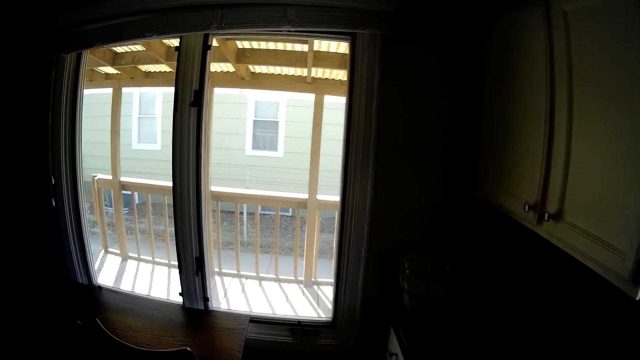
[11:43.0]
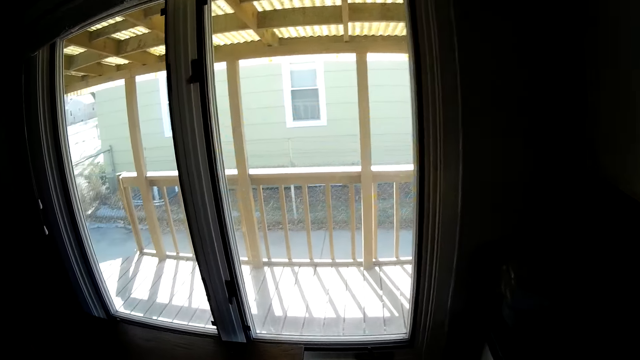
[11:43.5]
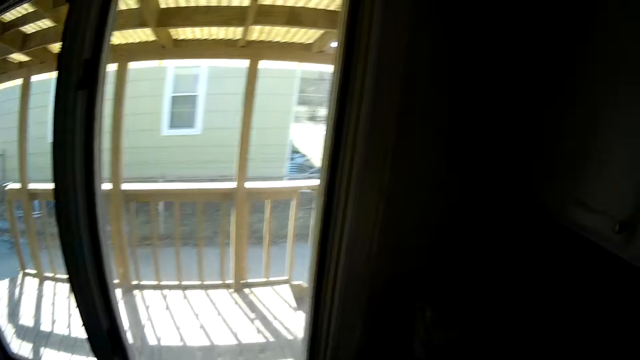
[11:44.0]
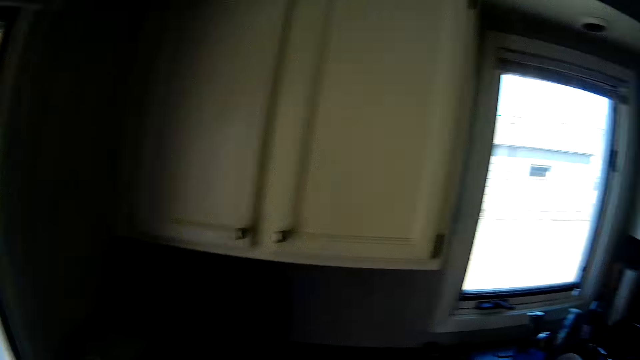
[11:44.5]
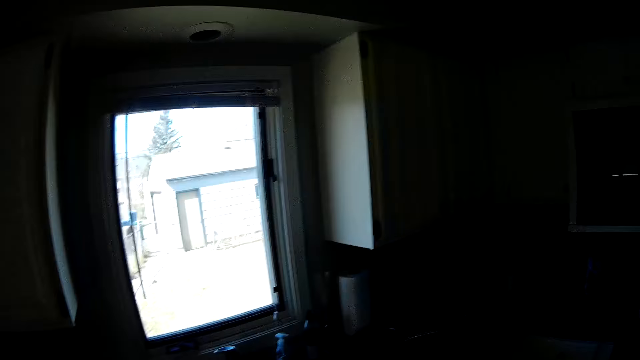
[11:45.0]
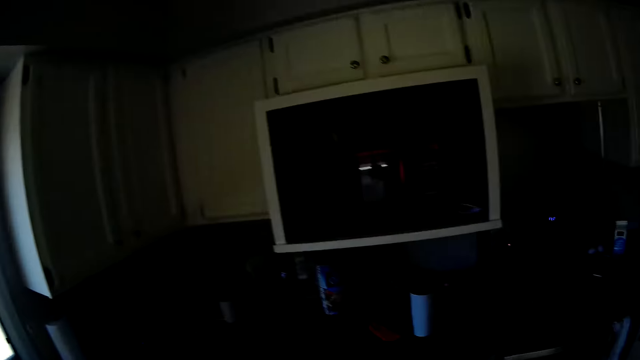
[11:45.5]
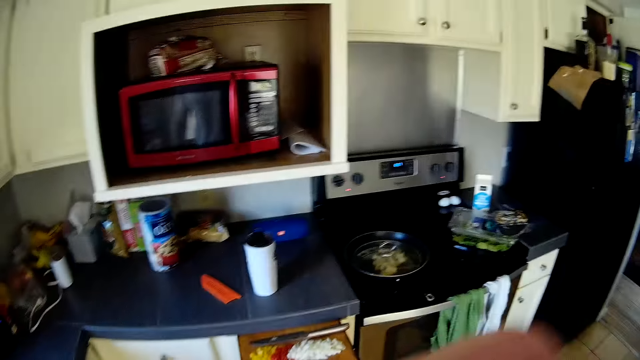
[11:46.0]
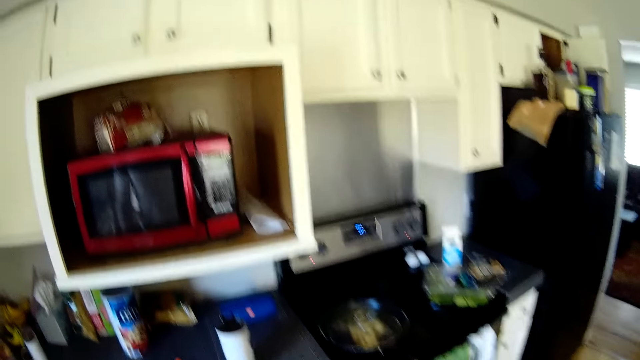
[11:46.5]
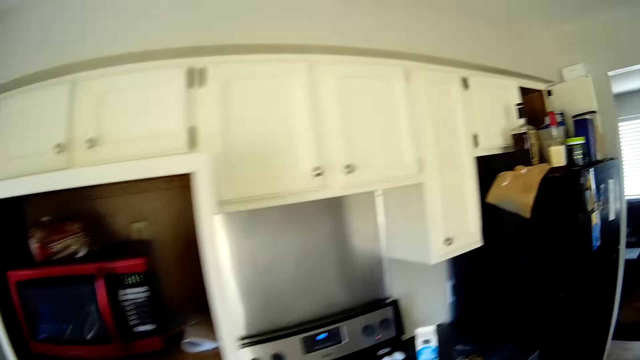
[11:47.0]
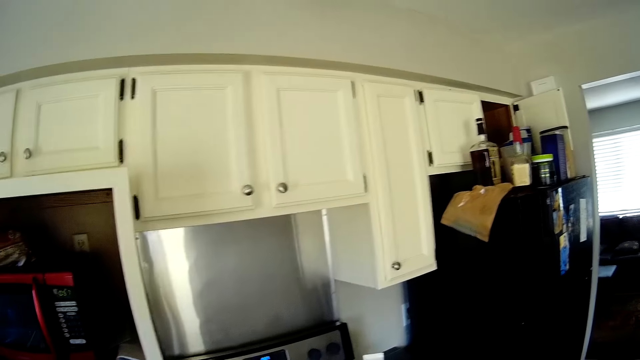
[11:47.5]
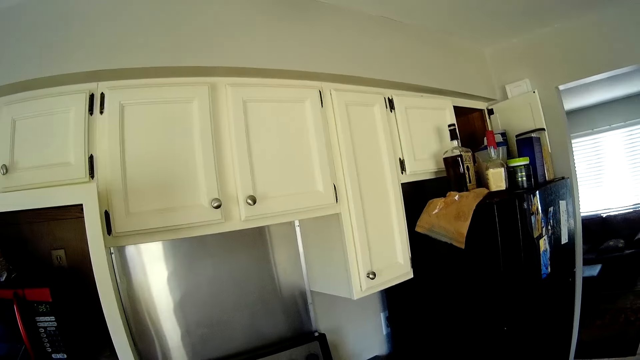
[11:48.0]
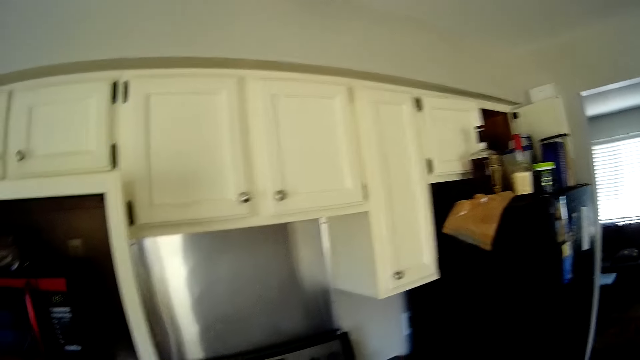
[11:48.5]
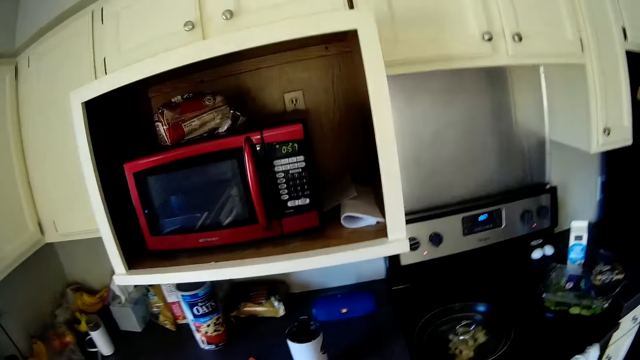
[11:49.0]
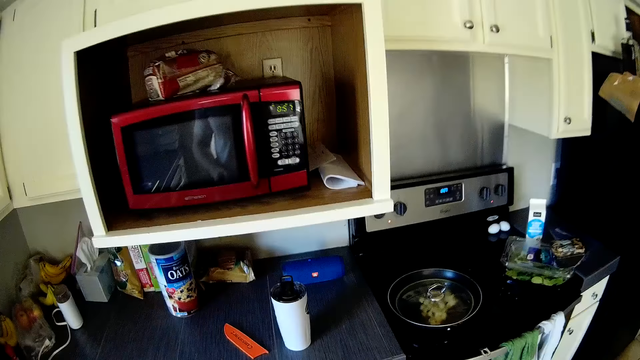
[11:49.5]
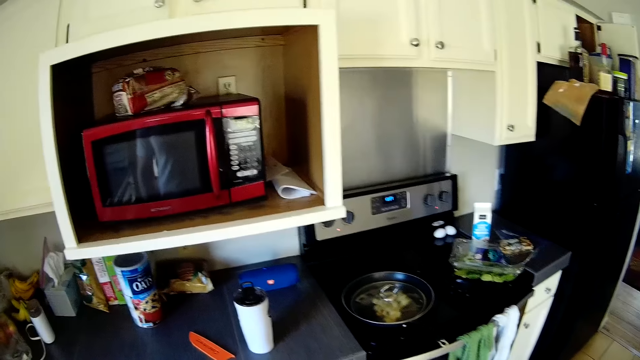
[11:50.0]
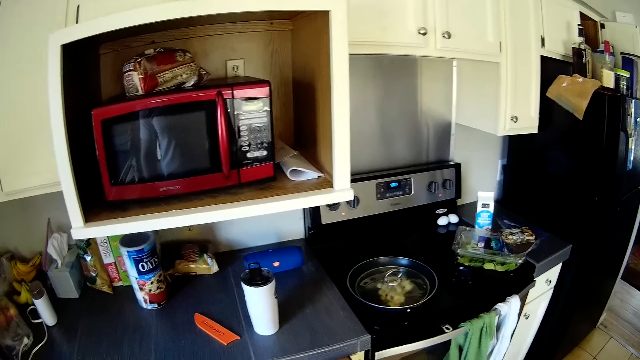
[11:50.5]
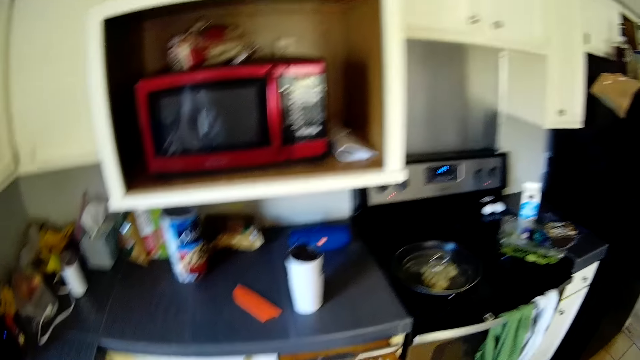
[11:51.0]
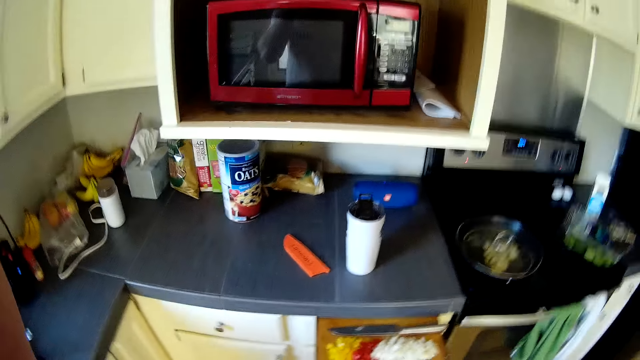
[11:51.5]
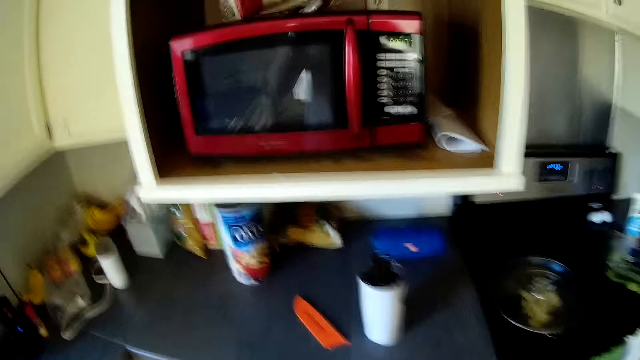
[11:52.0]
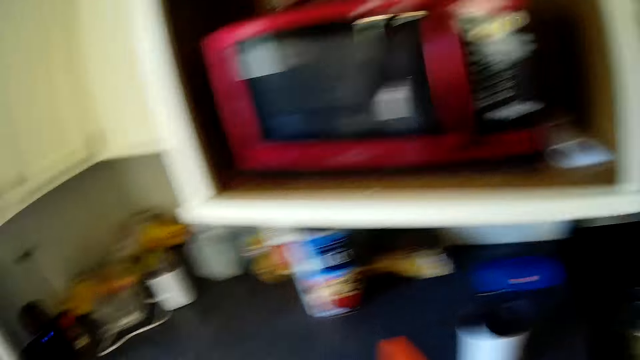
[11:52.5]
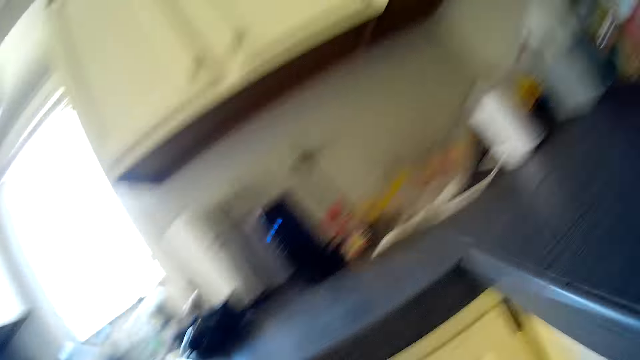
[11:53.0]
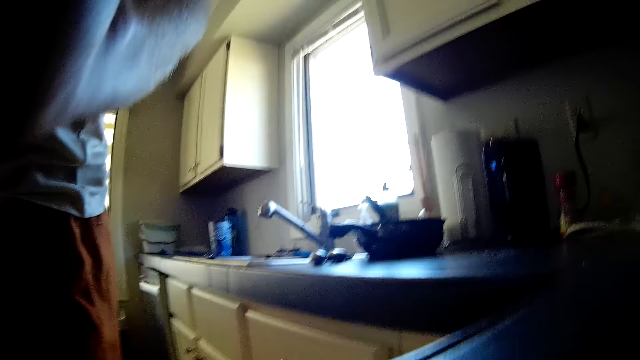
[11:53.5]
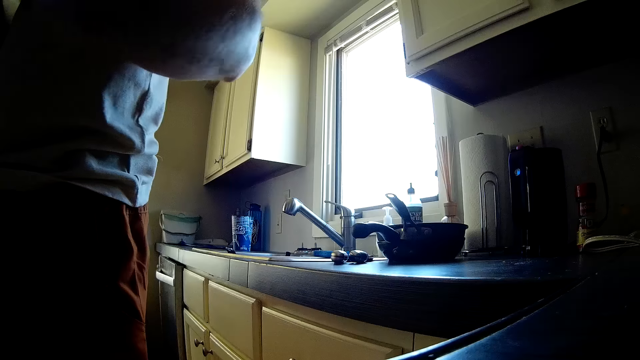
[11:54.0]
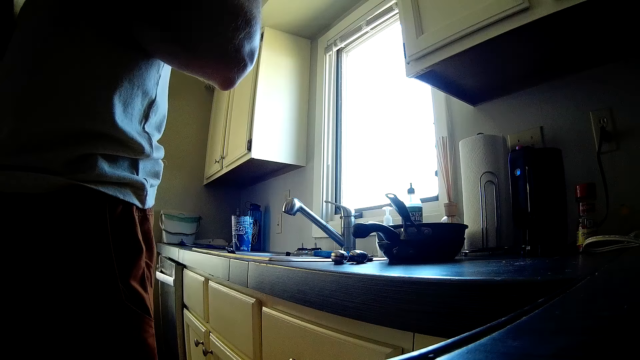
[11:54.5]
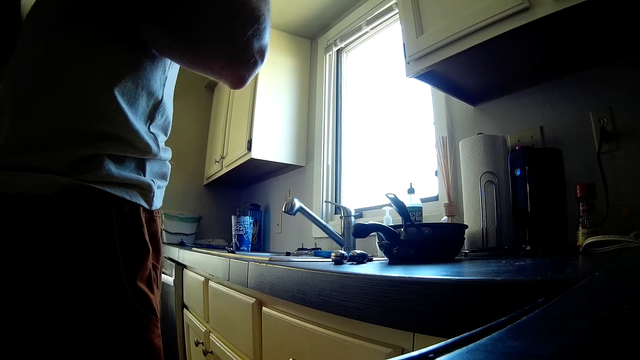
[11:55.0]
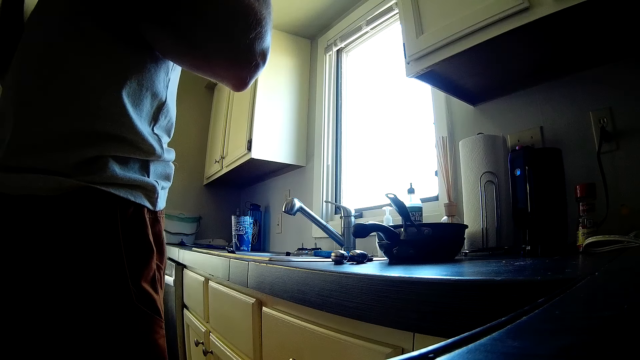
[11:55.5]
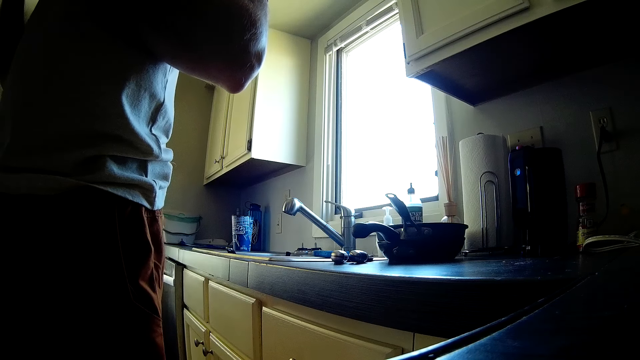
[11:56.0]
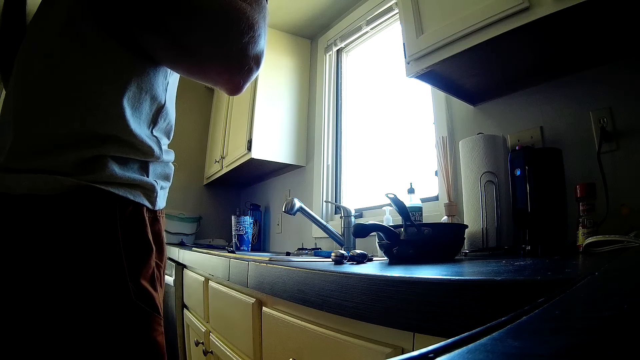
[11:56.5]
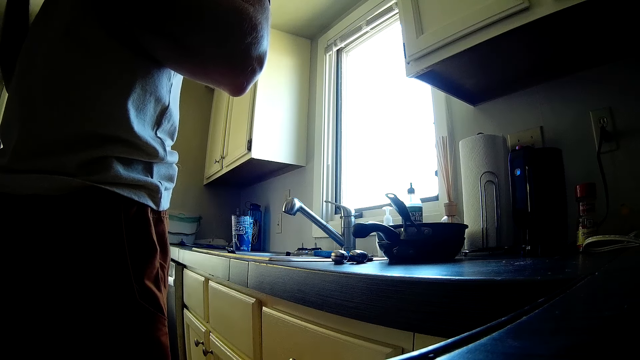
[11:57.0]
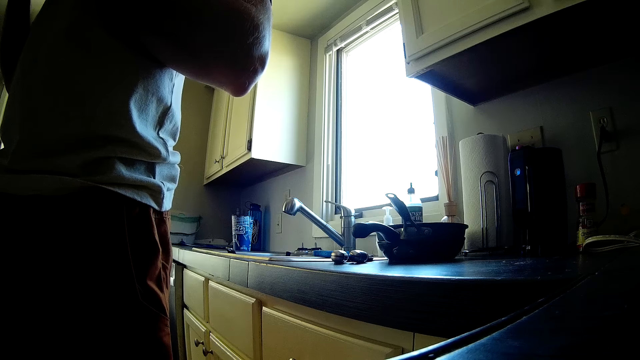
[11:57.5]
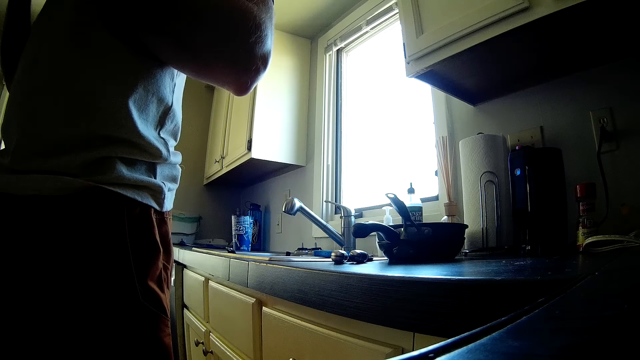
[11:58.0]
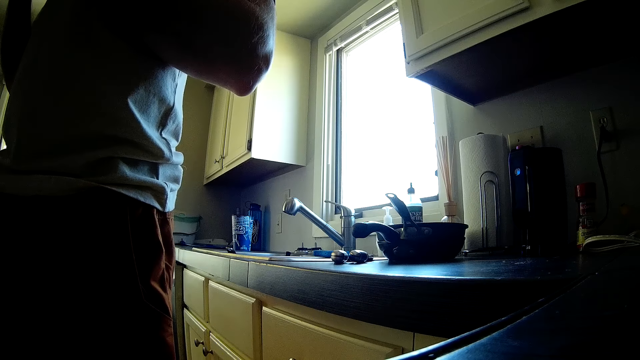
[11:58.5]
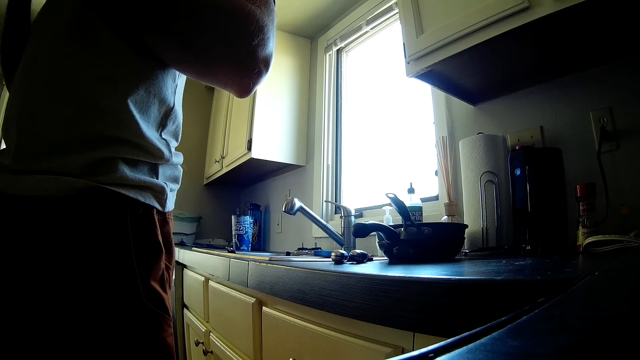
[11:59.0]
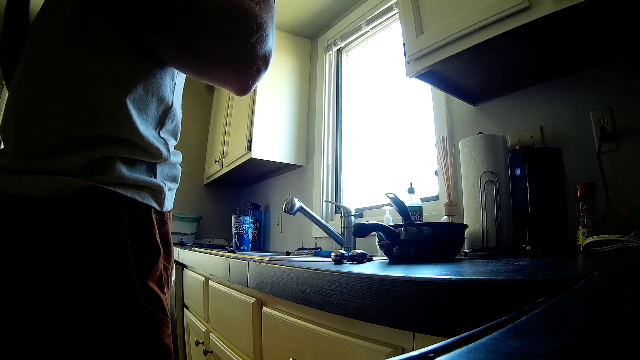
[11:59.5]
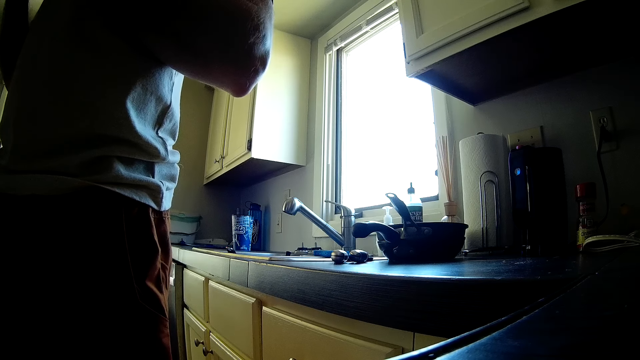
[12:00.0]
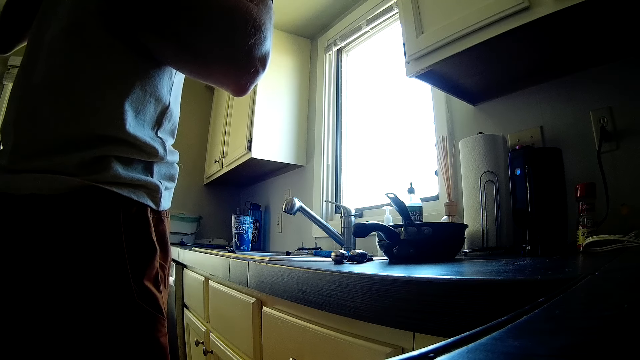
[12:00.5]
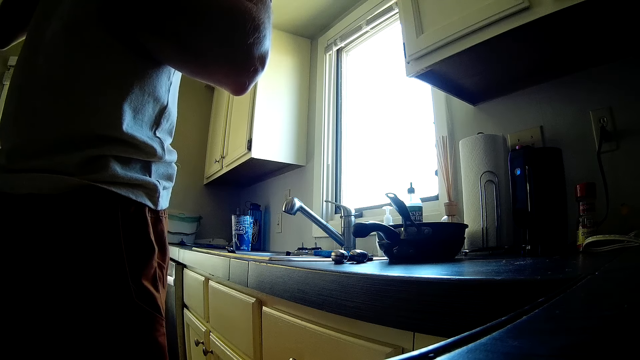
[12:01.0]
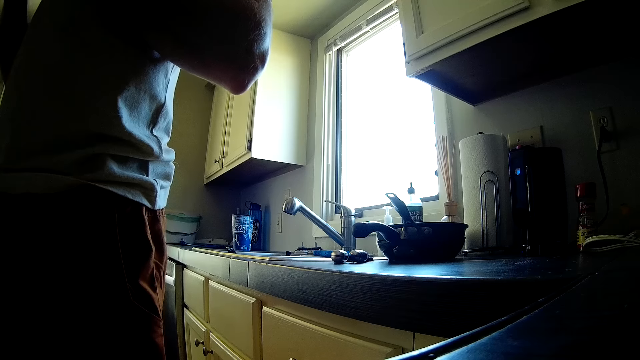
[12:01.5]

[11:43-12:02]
The camera wearer moves around the kitchen. He stares around the kitchen. He removes the camera from the head with both hands. He puts the camera on the table. He does something.

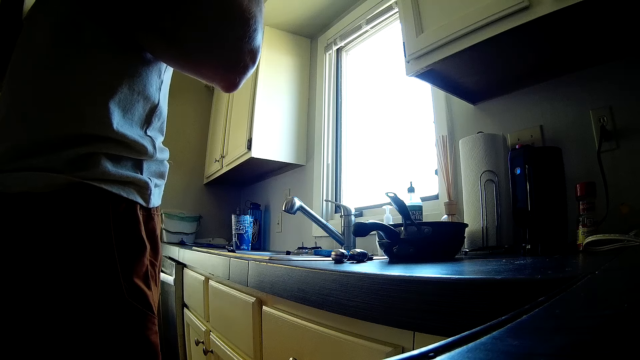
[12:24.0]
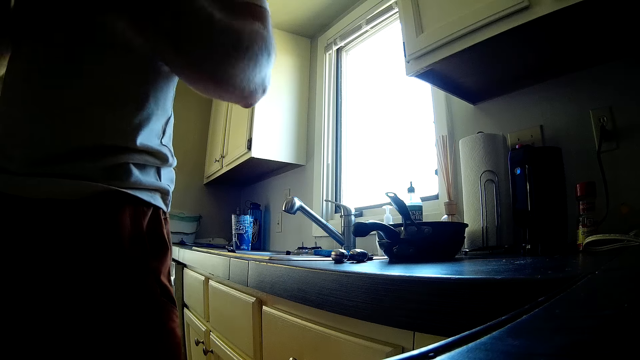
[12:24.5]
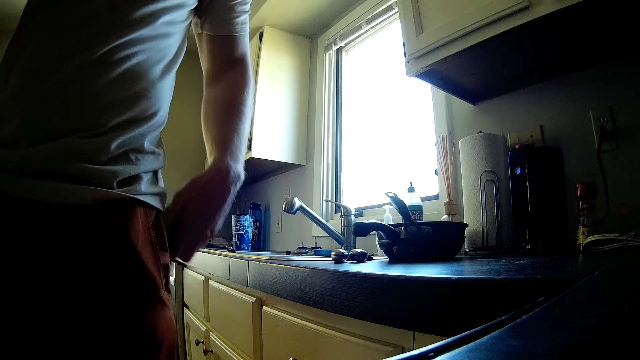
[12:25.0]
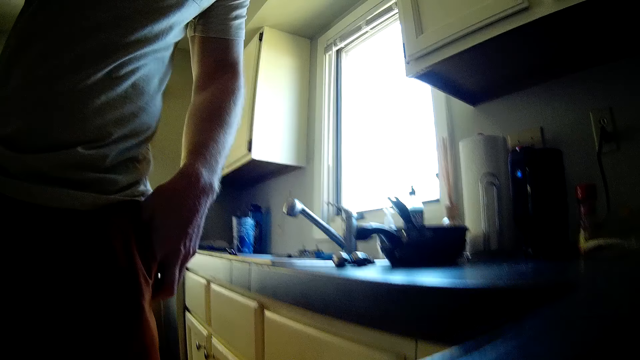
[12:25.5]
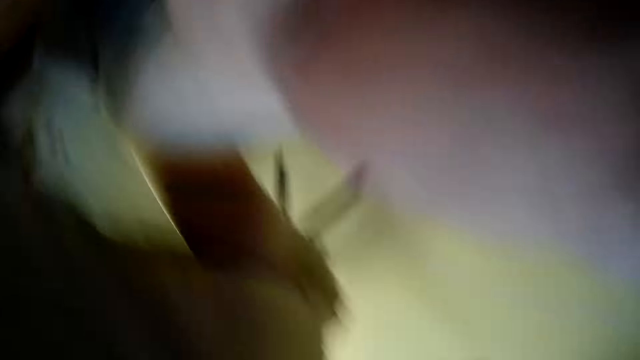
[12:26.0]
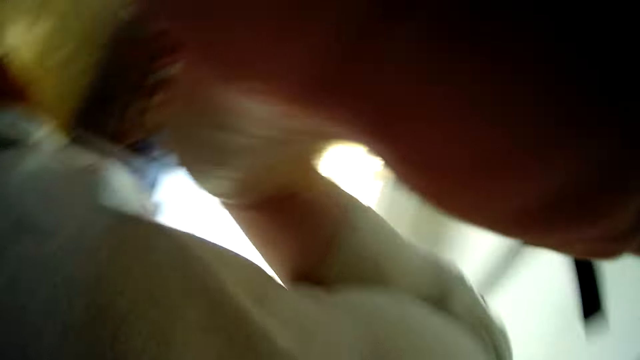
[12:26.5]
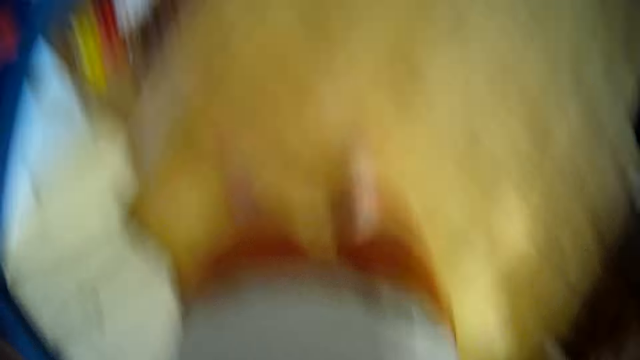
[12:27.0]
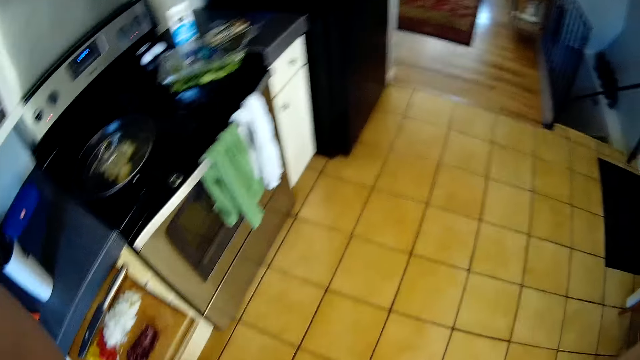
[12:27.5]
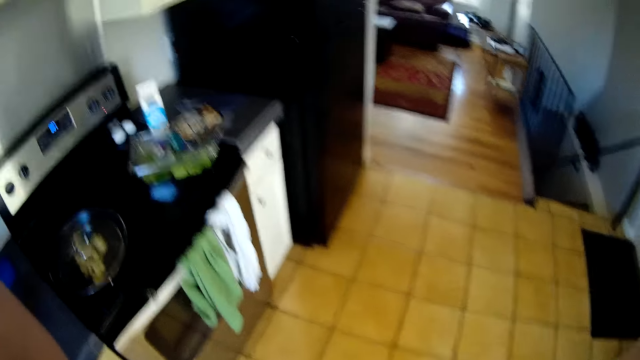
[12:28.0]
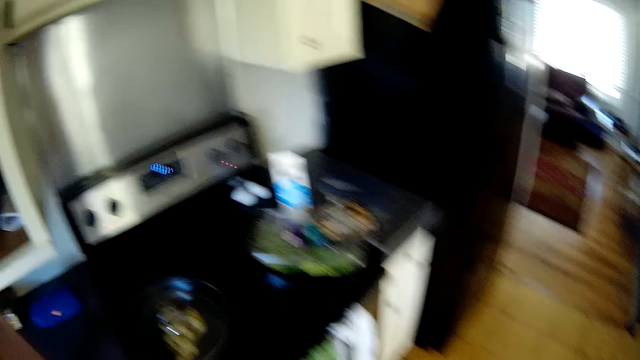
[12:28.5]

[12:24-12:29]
The camera wearer puts the phone in the pocket. They pick up the camera from the counter top with both hands. They wear the camera on the head.
